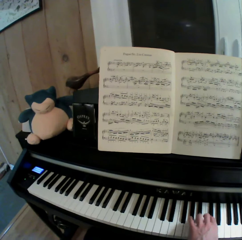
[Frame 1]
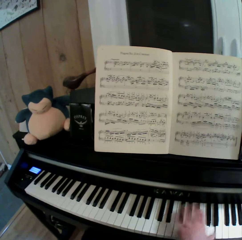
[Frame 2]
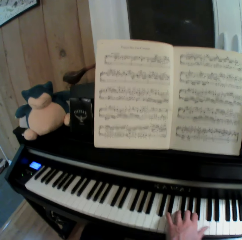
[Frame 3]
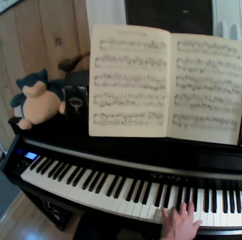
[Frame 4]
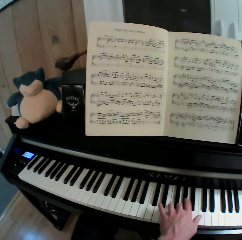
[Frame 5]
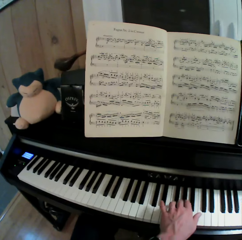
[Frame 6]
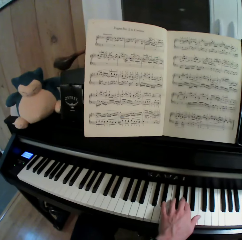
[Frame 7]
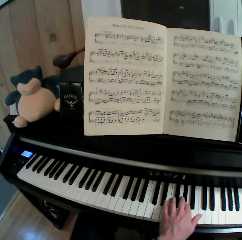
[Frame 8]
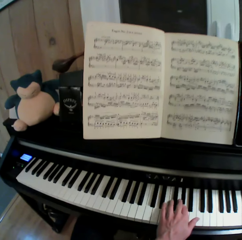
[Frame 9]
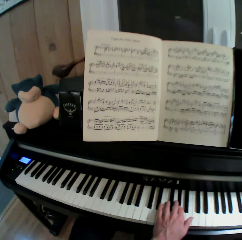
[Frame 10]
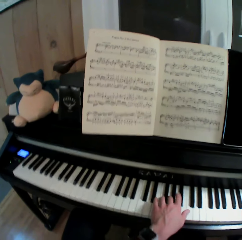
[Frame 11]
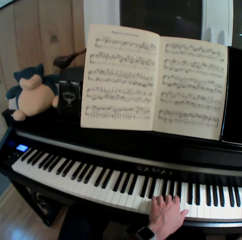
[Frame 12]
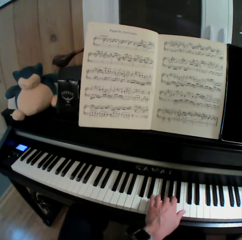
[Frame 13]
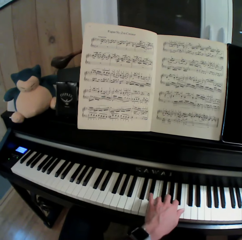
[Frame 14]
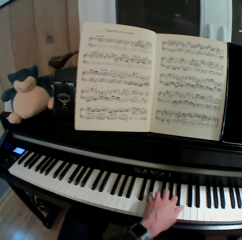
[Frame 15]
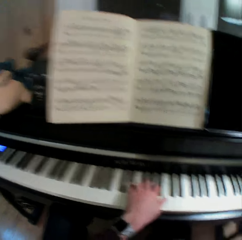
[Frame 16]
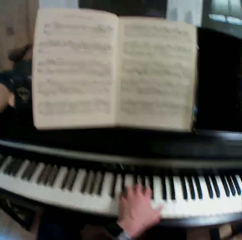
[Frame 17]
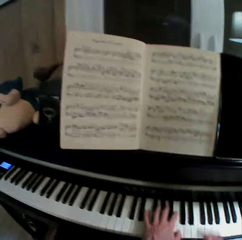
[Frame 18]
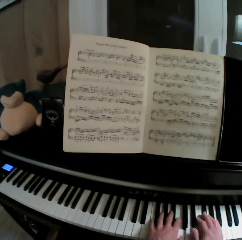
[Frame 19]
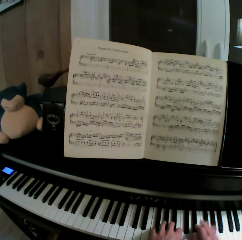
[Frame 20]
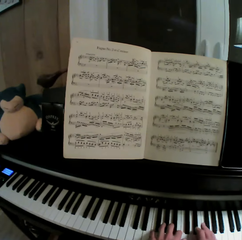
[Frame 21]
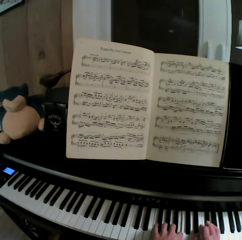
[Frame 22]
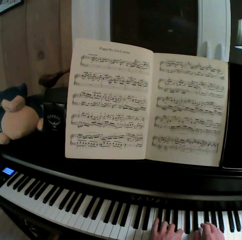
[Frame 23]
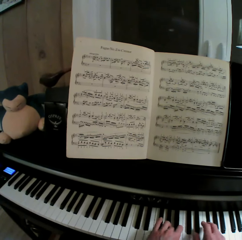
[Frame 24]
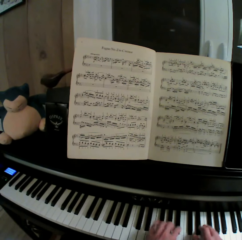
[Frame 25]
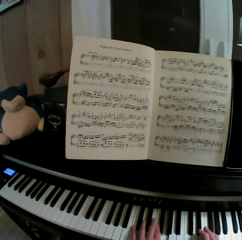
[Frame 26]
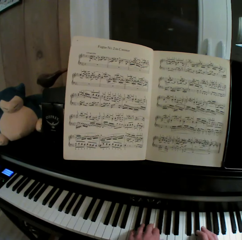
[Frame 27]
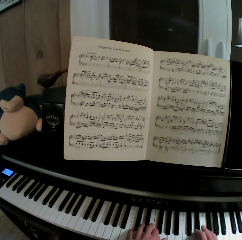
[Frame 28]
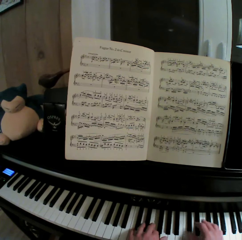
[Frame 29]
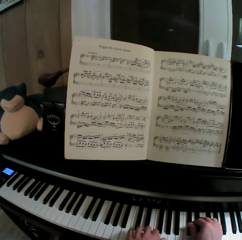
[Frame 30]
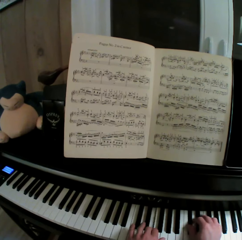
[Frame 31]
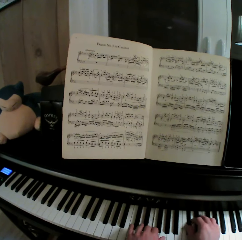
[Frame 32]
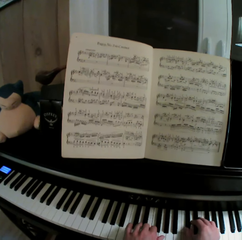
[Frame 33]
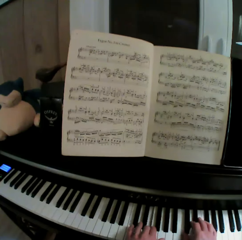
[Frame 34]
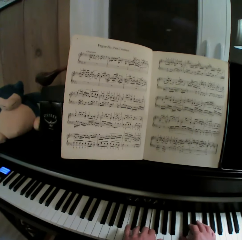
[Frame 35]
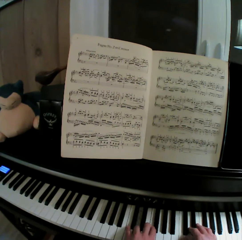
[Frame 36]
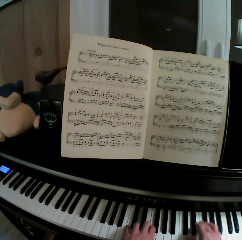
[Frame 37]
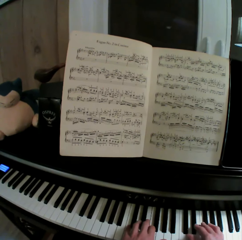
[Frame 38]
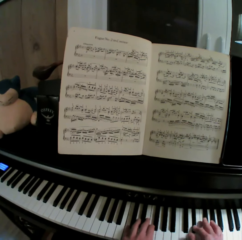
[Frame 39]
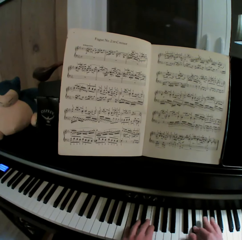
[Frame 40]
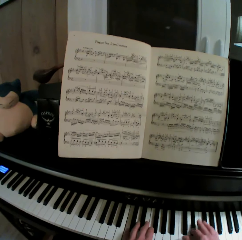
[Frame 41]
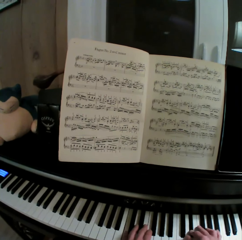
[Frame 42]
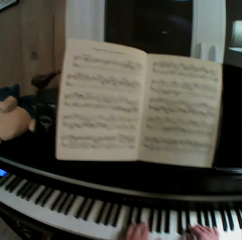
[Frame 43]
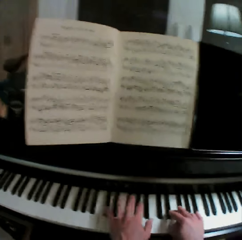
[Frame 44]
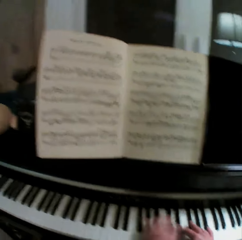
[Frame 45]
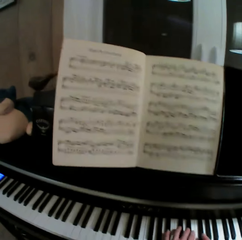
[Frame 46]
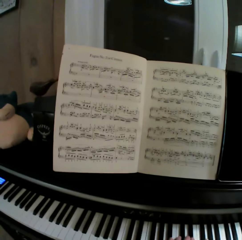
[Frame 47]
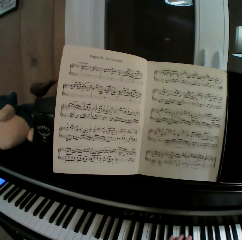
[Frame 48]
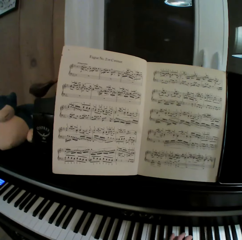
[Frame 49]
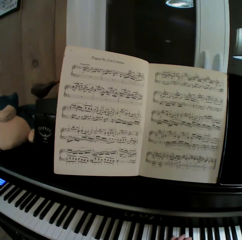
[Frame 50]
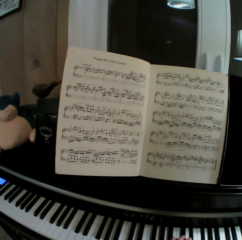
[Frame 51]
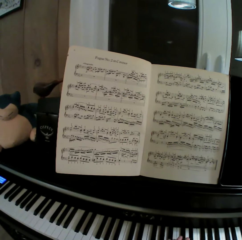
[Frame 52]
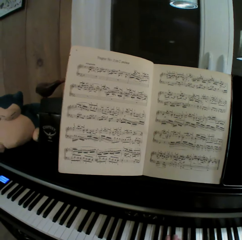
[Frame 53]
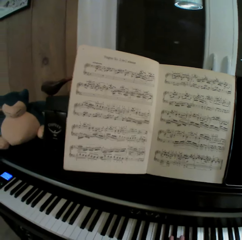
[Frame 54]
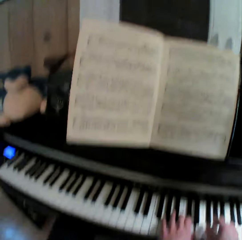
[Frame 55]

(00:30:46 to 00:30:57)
The camera wearer plays a keyboard with both hands.

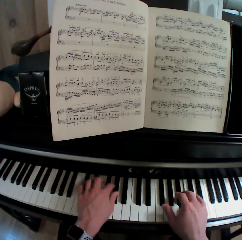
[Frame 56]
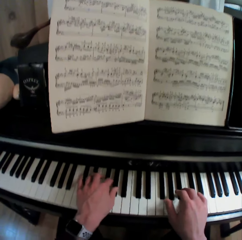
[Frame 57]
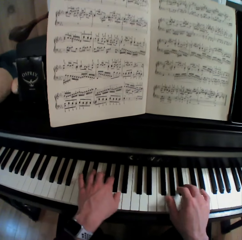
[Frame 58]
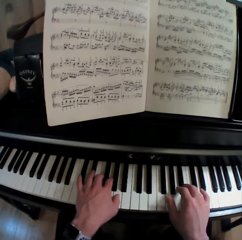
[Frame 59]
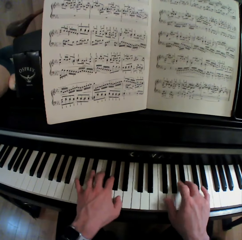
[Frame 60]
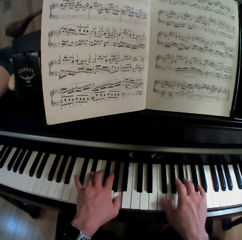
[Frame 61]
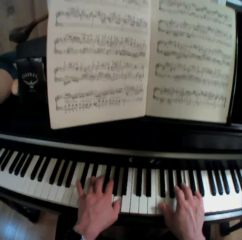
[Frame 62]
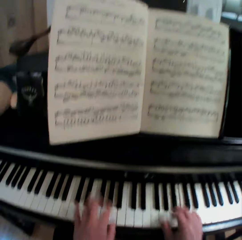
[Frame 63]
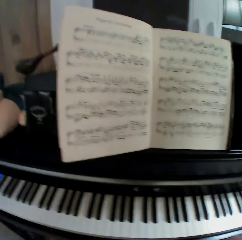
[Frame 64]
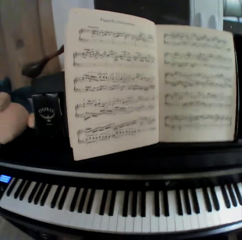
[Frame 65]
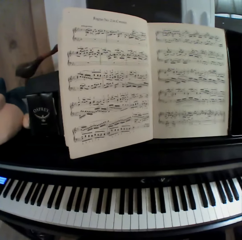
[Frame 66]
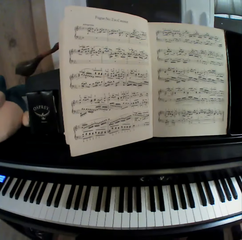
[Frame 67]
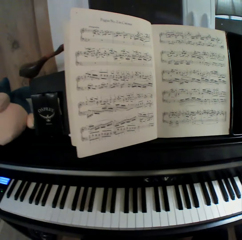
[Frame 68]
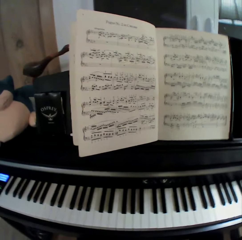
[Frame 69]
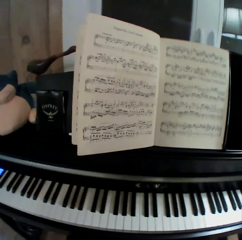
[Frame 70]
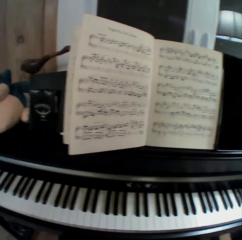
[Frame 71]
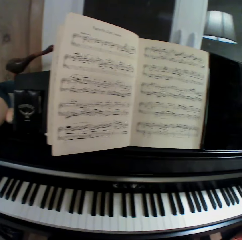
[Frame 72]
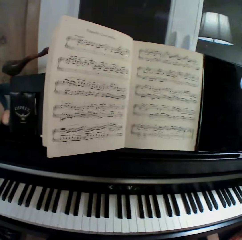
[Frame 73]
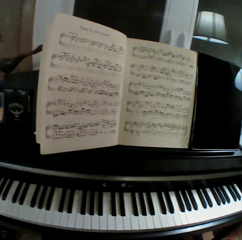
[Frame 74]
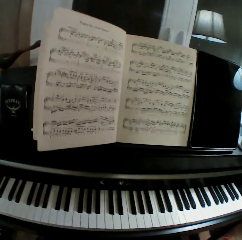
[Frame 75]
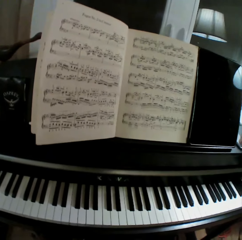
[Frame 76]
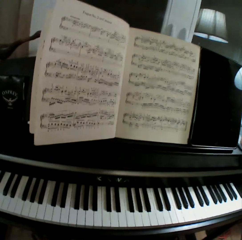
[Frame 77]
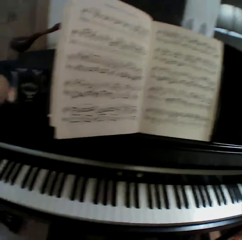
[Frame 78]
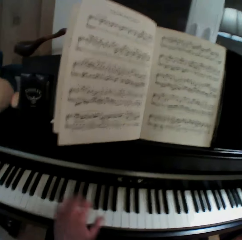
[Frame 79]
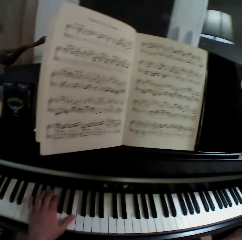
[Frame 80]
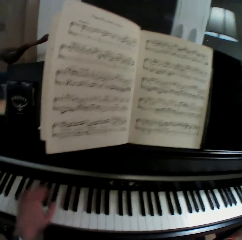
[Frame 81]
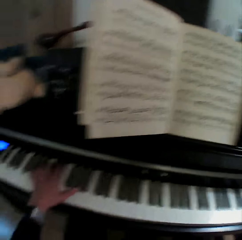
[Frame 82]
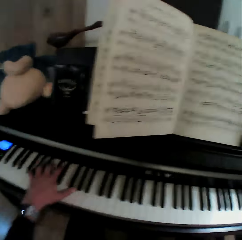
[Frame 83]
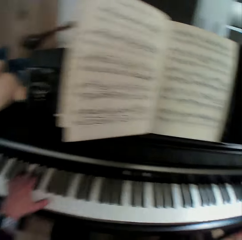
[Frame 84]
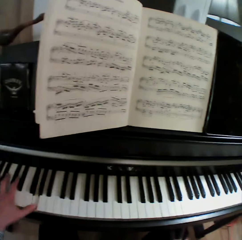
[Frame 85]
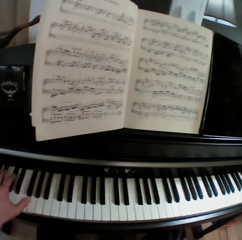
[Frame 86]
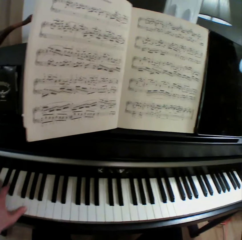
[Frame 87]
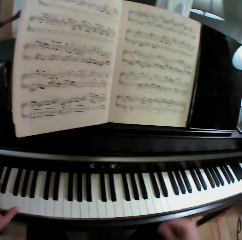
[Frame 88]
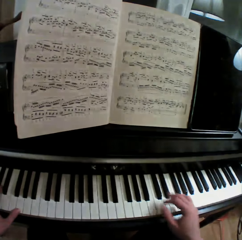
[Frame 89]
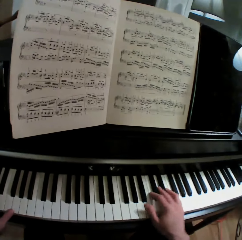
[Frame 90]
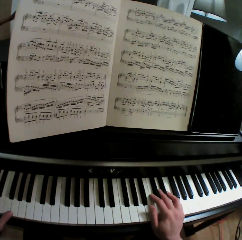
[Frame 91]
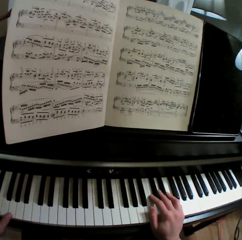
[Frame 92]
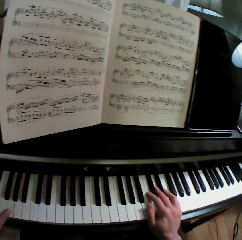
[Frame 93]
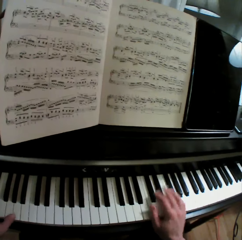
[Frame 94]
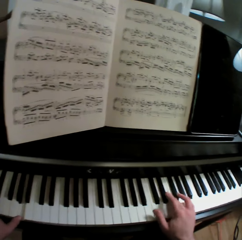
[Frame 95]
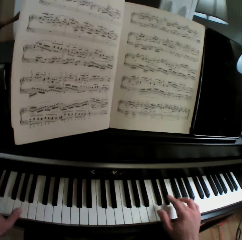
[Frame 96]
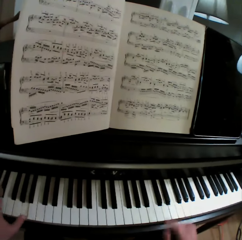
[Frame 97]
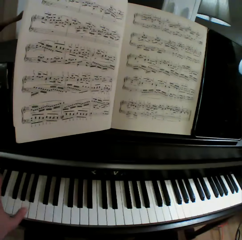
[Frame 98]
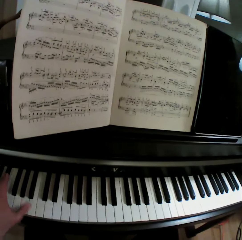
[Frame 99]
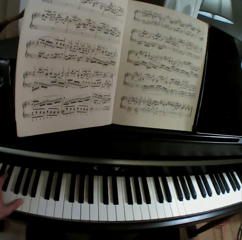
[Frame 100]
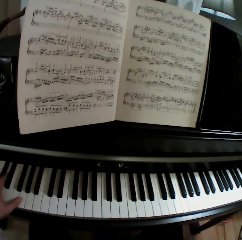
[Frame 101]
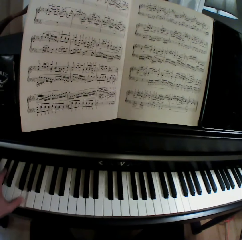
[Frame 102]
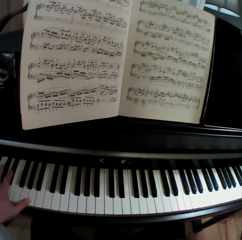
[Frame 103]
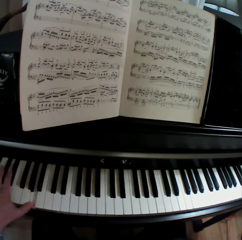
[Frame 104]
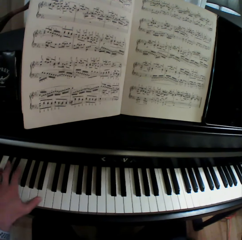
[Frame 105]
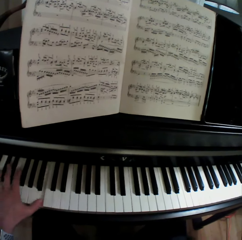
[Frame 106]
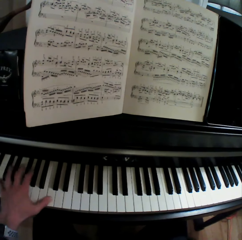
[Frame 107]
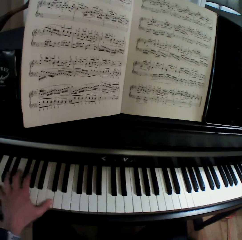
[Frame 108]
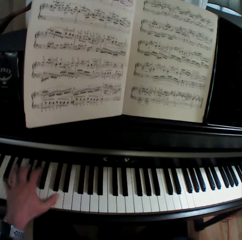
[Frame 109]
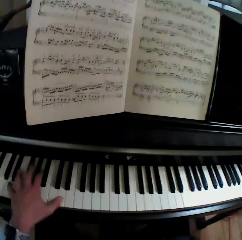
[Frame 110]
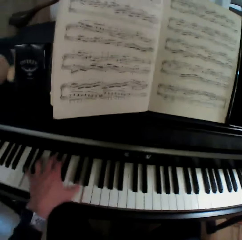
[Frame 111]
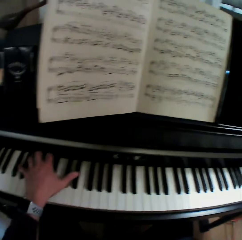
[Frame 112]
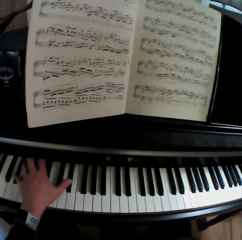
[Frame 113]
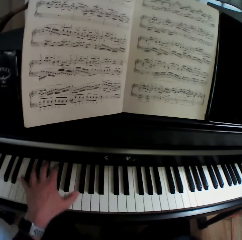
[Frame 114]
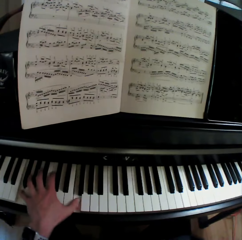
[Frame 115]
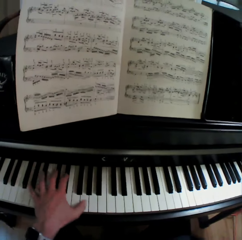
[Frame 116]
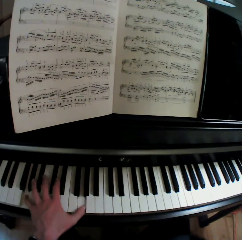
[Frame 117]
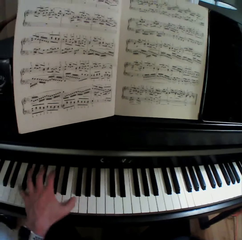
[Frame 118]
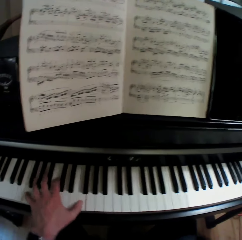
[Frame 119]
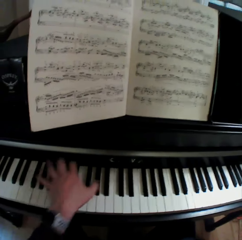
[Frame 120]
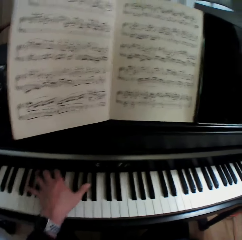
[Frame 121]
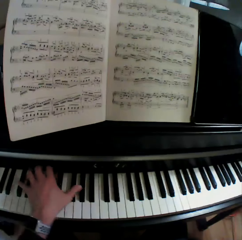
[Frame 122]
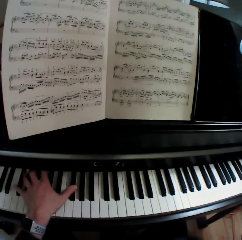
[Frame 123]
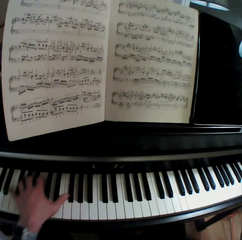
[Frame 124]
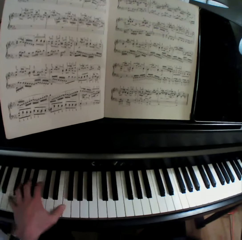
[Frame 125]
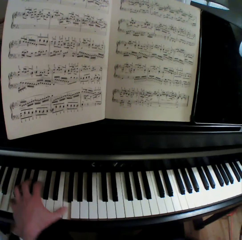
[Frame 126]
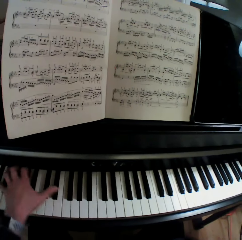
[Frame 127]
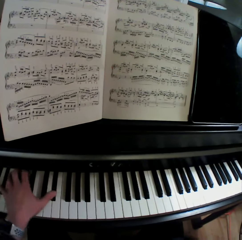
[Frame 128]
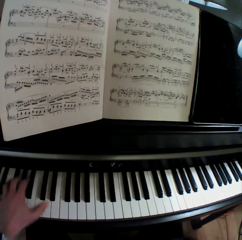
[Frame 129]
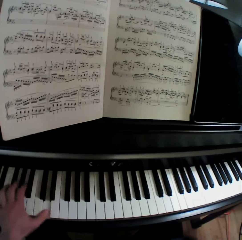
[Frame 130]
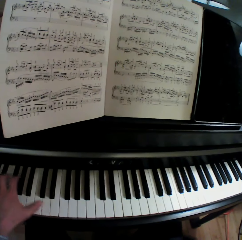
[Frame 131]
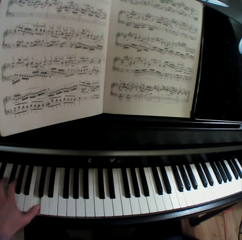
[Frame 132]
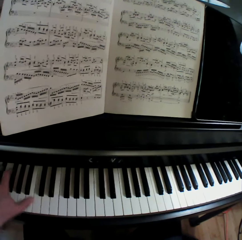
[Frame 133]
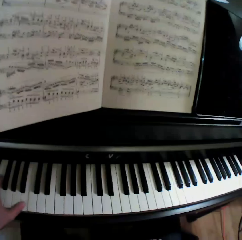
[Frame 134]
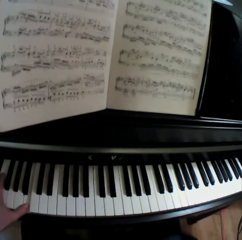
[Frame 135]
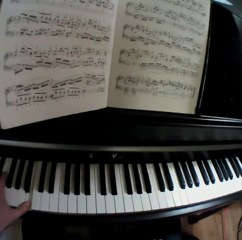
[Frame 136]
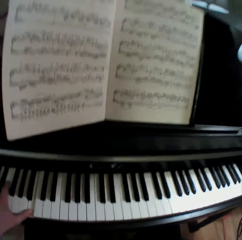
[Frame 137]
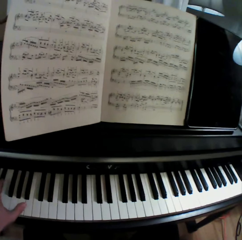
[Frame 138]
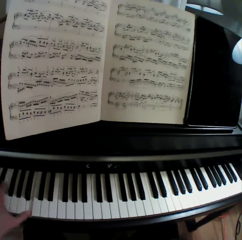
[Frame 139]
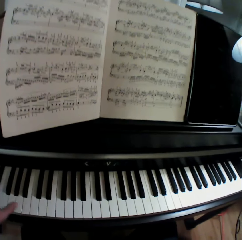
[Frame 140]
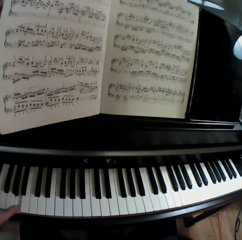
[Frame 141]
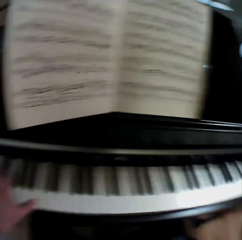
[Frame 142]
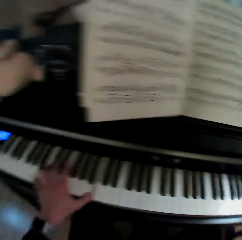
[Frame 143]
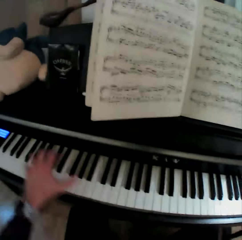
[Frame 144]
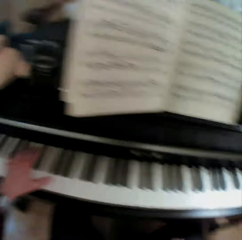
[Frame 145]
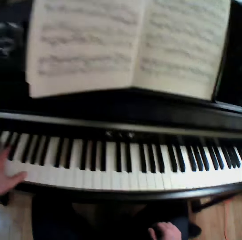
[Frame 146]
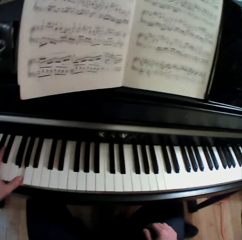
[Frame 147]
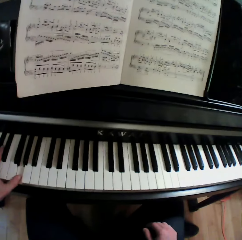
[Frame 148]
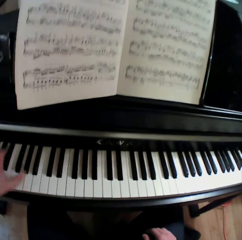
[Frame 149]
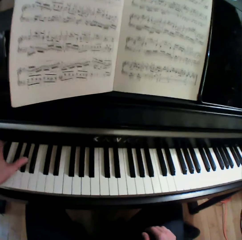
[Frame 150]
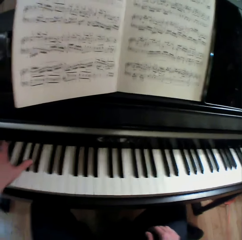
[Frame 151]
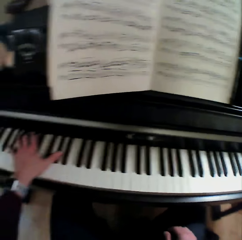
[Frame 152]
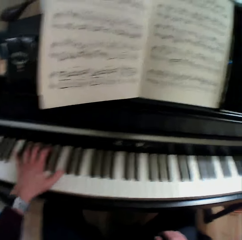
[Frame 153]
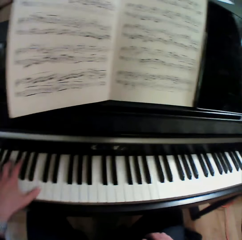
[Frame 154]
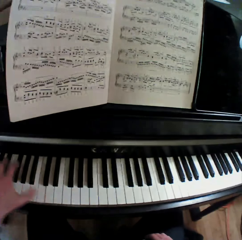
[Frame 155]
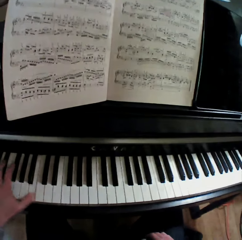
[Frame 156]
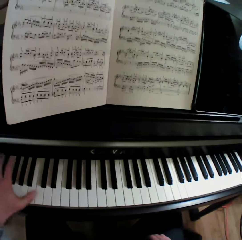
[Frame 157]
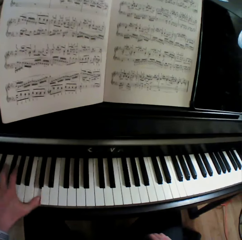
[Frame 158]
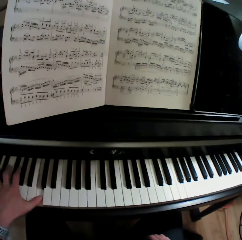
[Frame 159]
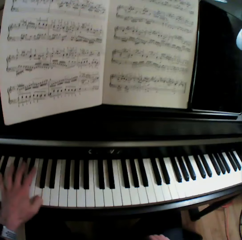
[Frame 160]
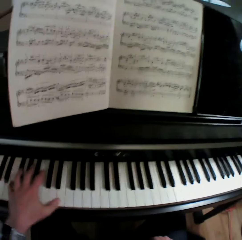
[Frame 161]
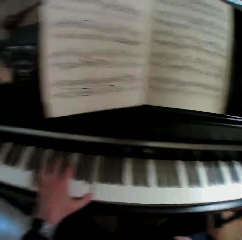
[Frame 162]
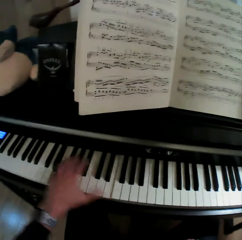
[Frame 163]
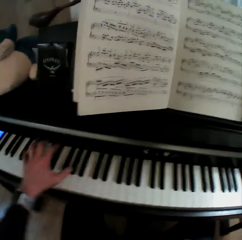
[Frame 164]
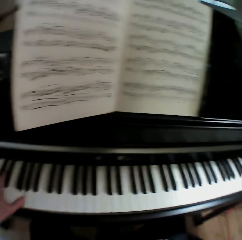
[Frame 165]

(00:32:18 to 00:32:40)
The camera wearer pulls his hands off the keyboard. He plays the keyboard with his hand. He plays the keyboard with both hands. He pulls his hand off the keyboard. He plays the keyboard with his hand.
